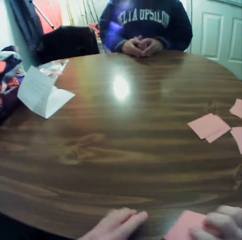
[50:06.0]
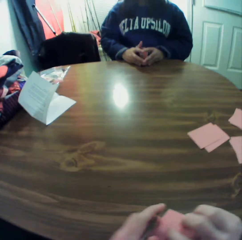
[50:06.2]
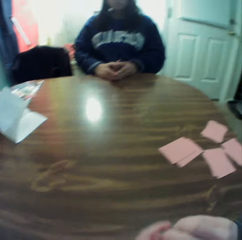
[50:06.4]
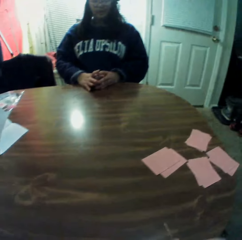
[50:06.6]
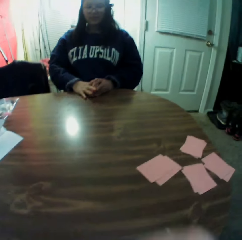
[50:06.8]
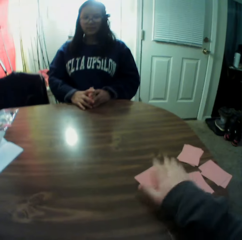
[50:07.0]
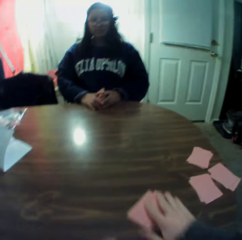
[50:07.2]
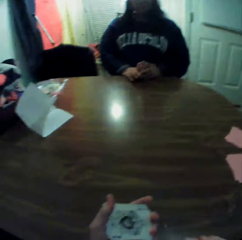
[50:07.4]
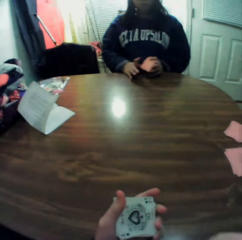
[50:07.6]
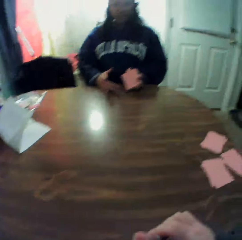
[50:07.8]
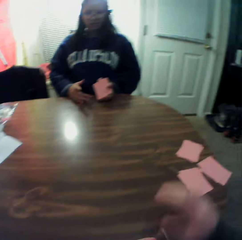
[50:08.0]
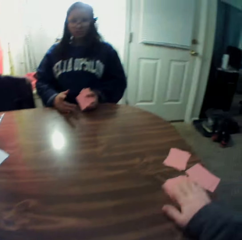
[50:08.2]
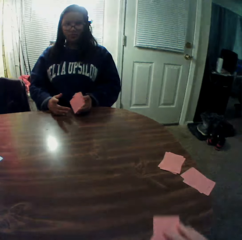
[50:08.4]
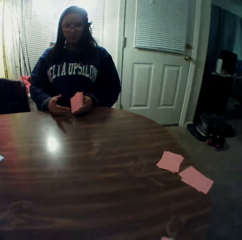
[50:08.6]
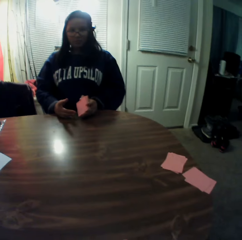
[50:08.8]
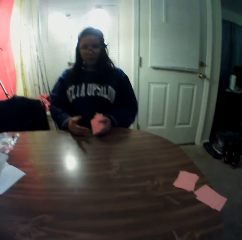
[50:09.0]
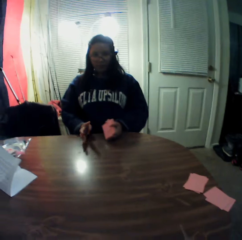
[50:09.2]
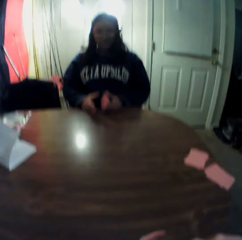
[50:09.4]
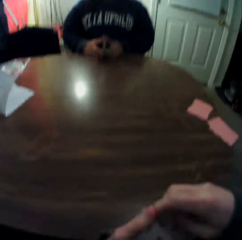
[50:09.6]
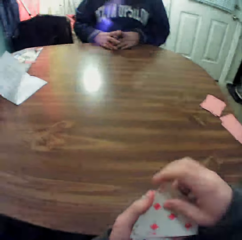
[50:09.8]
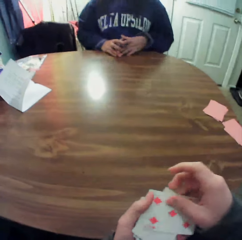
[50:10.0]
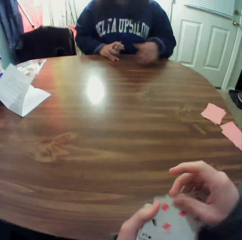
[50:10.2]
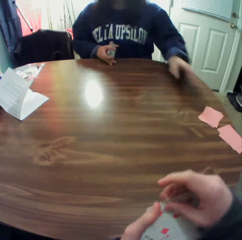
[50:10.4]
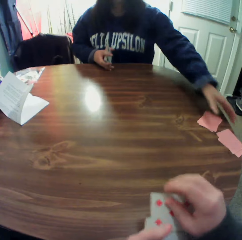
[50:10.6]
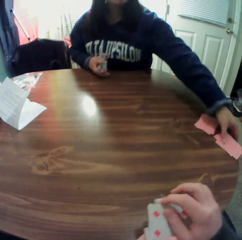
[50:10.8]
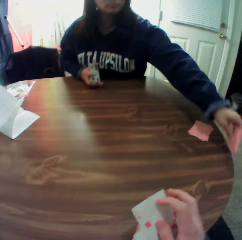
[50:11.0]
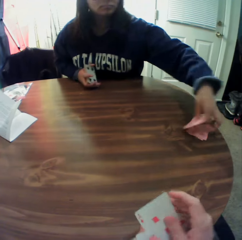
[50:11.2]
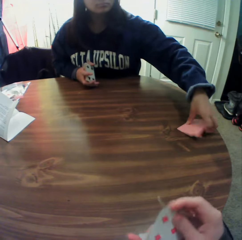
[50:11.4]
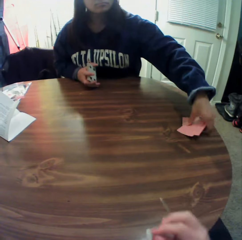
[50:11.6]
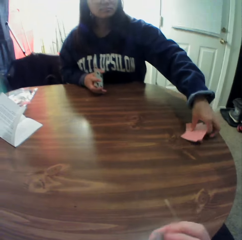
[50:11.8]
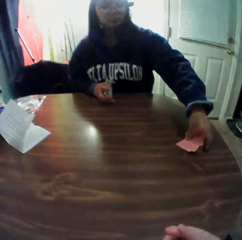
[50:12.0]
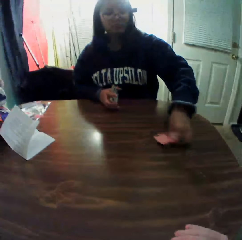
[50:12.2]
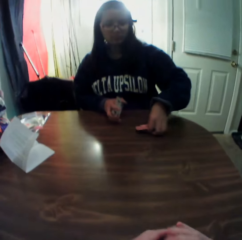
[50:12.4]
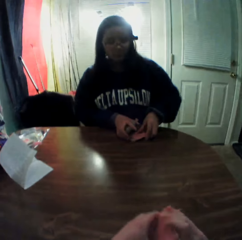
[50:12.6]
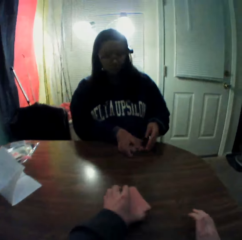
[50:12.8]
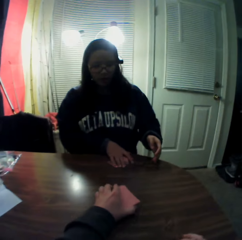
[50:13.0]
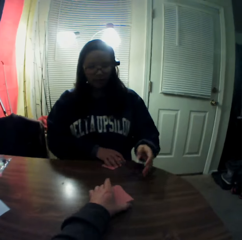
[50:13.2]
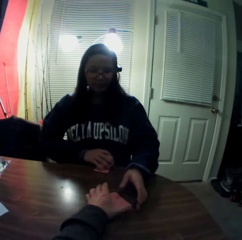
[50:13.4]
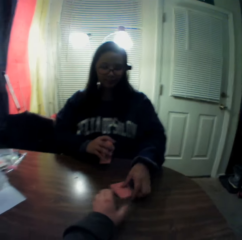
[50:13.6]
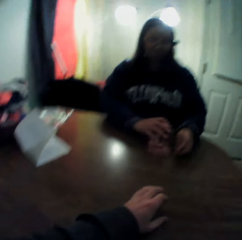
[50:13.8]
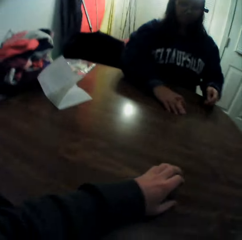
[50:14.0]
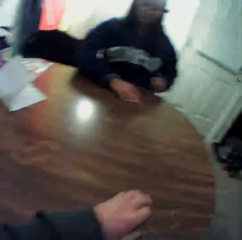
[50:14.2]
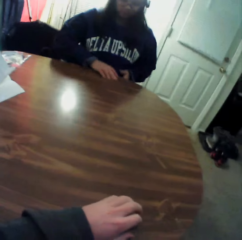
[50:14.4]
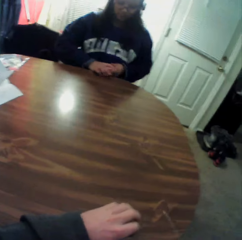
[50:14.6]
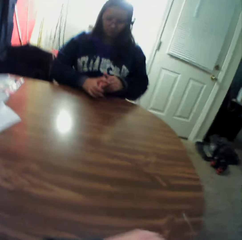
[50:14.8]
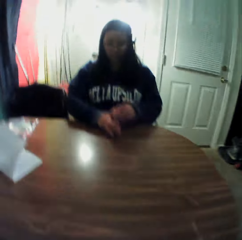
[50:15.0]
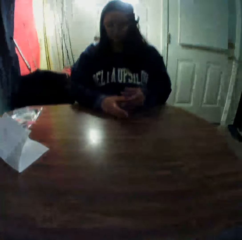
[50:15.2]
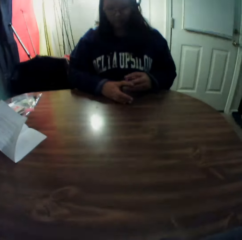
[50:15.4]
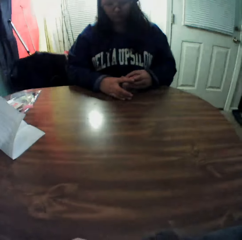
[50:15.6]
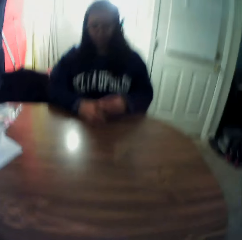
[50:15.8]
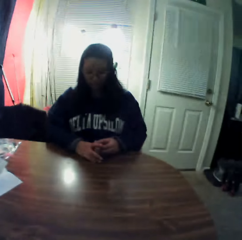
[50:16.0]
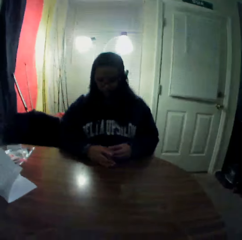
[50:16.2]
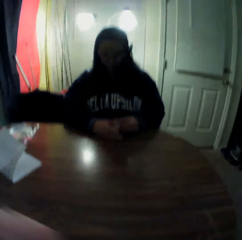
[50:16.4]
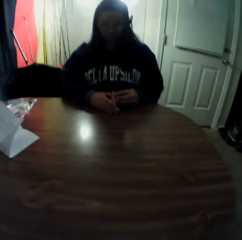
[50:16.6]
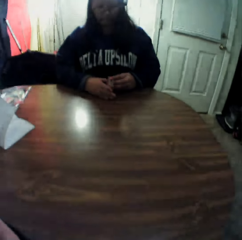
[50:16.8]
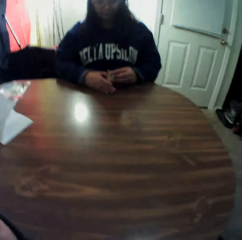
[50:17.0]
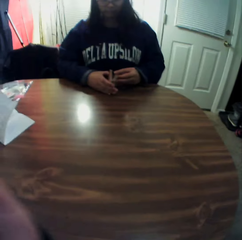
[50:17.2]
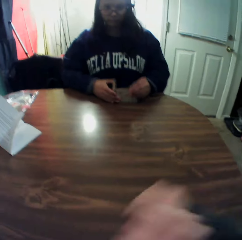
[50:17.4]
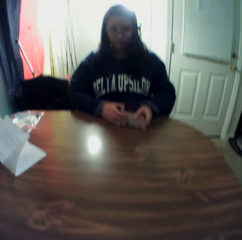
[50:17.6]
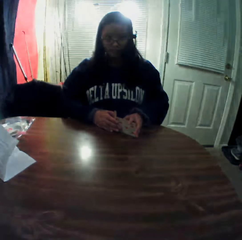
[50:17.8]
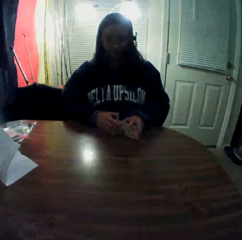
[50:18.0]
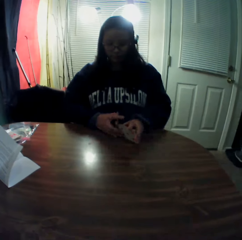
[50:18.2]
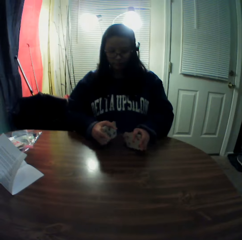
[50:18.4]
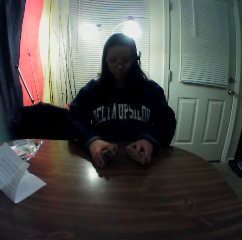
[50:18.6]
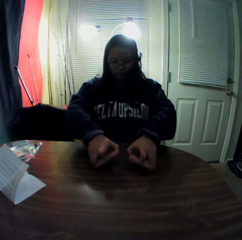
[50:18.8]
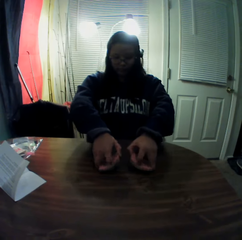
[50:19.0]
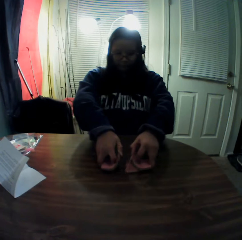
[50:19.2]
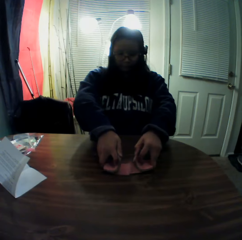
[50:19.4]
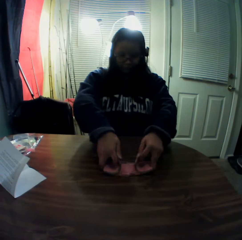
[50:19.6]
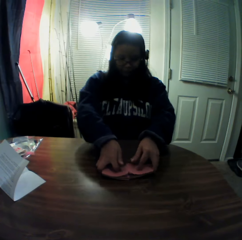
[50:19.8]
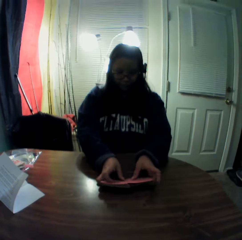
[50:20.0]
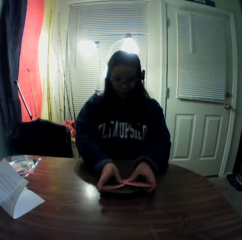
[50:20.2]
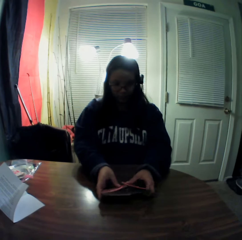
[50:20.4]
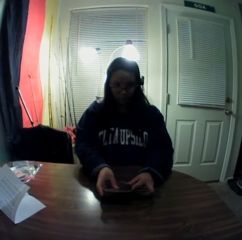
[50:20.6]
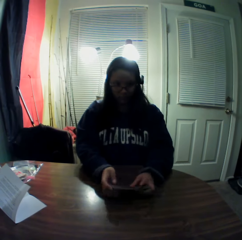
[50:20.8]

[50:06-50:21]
The camera wearer joins the stack of cards together. He packs the stack of cards on the table with his right hand. He passes the stack of cards to his left hand. He packs the stack of cards on the table with his right hand. He passes the stack of cards to his left hand. A woman picks the cards on the table. The woman packs a stack of cards on the table with her left hand. She does it again. The woman passes the card to her right hand. The camera wearer places the cards onto the table. The woman picks the cards. The woman packs the stack of cards on the table with her left hand. The woman packs the stack of cards on the table with her right hand. The woman shuffles the cards on the table.

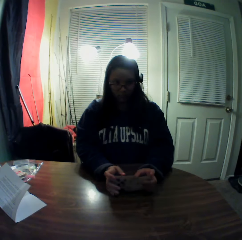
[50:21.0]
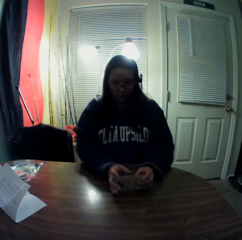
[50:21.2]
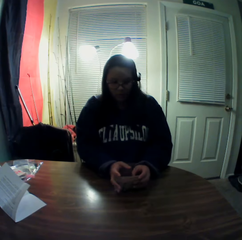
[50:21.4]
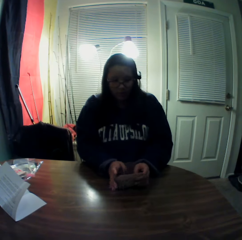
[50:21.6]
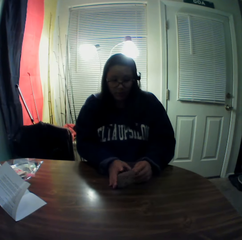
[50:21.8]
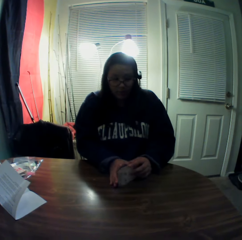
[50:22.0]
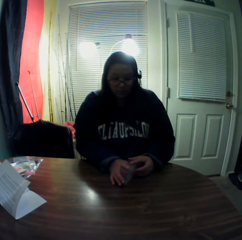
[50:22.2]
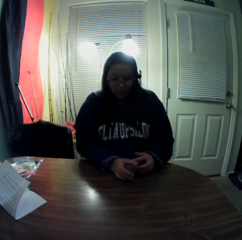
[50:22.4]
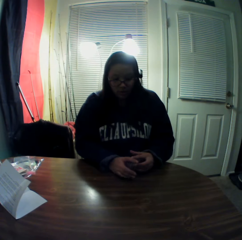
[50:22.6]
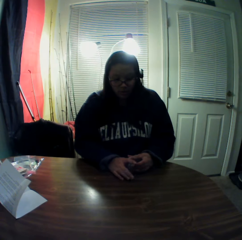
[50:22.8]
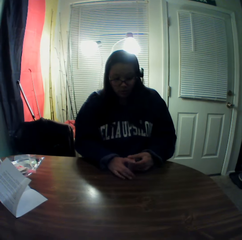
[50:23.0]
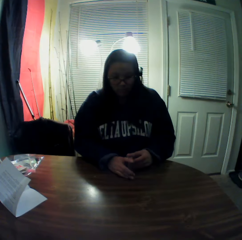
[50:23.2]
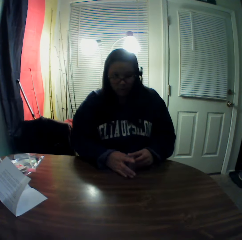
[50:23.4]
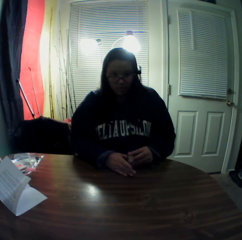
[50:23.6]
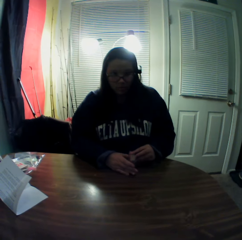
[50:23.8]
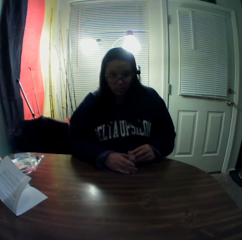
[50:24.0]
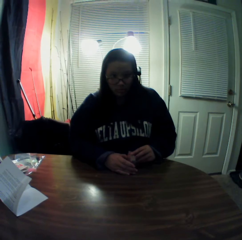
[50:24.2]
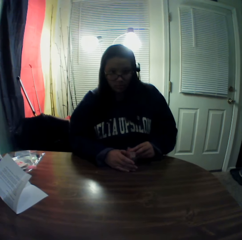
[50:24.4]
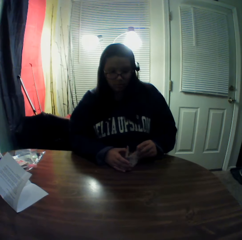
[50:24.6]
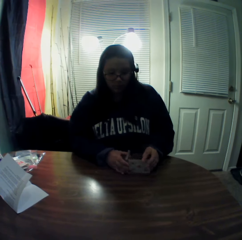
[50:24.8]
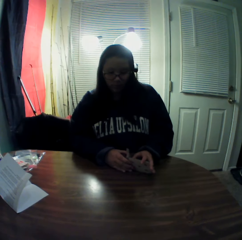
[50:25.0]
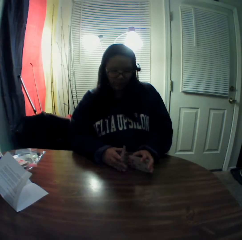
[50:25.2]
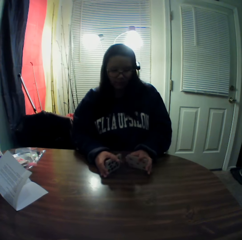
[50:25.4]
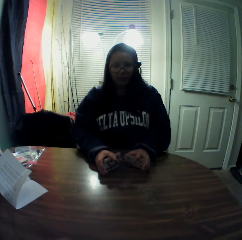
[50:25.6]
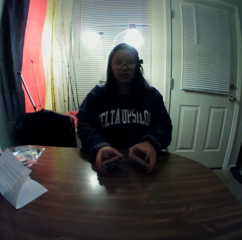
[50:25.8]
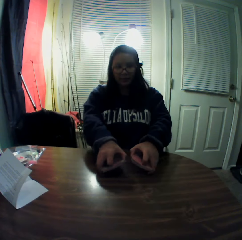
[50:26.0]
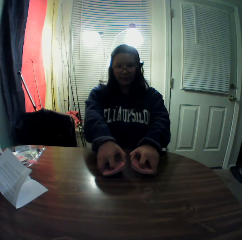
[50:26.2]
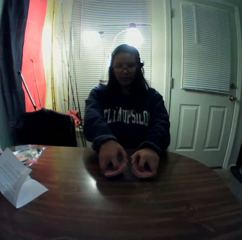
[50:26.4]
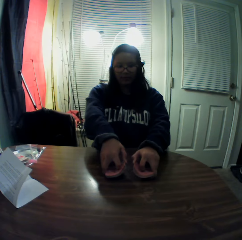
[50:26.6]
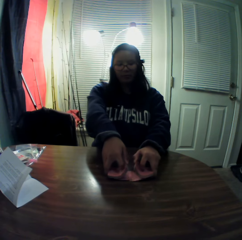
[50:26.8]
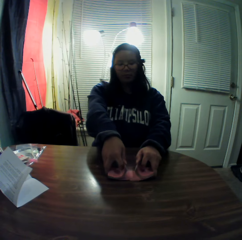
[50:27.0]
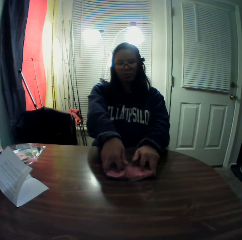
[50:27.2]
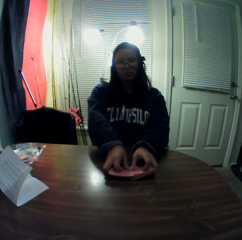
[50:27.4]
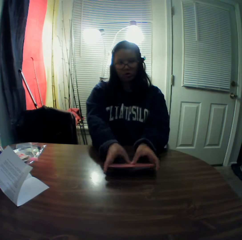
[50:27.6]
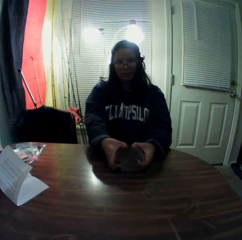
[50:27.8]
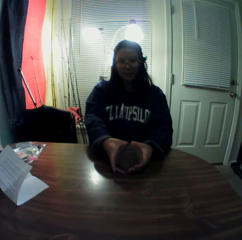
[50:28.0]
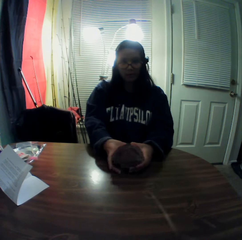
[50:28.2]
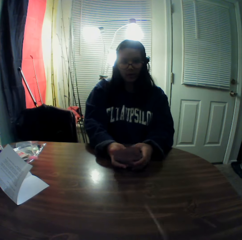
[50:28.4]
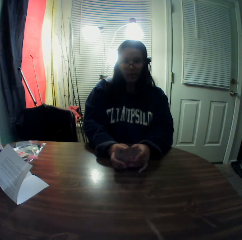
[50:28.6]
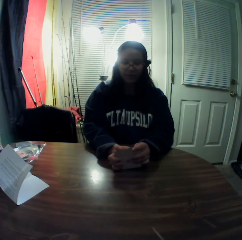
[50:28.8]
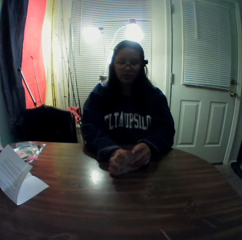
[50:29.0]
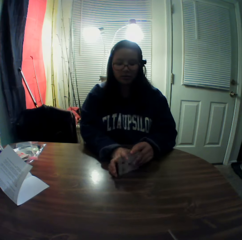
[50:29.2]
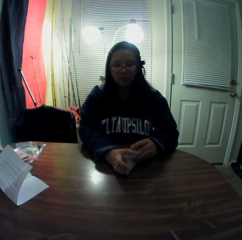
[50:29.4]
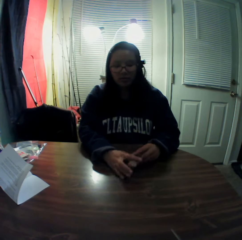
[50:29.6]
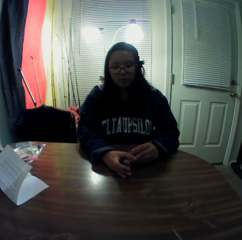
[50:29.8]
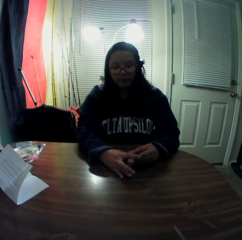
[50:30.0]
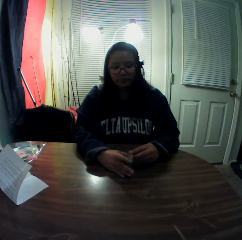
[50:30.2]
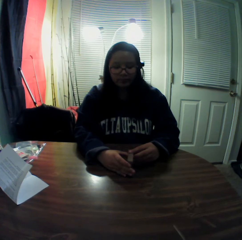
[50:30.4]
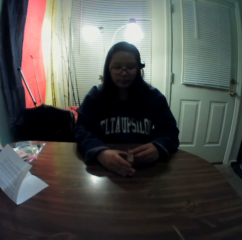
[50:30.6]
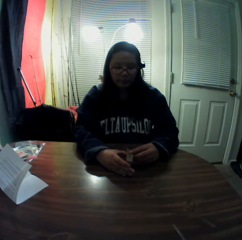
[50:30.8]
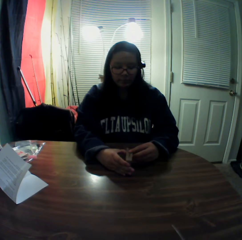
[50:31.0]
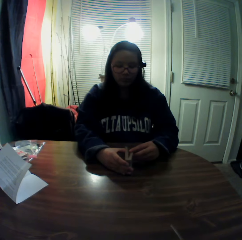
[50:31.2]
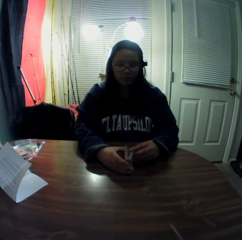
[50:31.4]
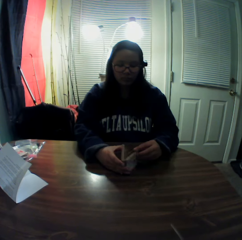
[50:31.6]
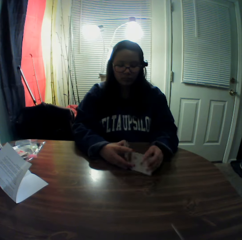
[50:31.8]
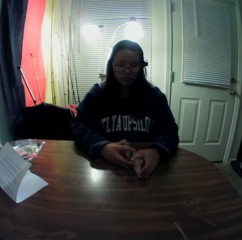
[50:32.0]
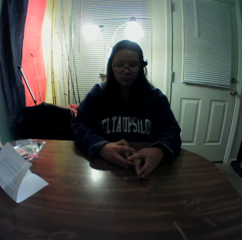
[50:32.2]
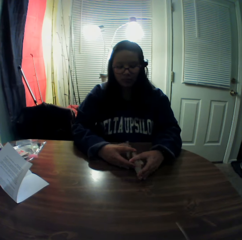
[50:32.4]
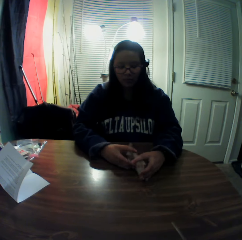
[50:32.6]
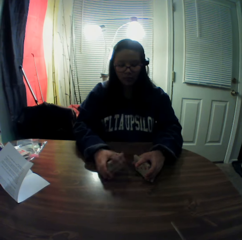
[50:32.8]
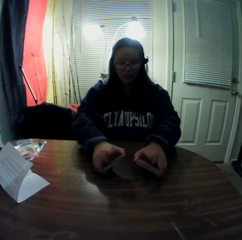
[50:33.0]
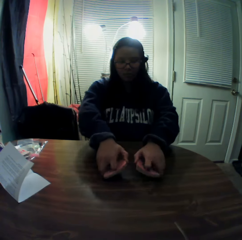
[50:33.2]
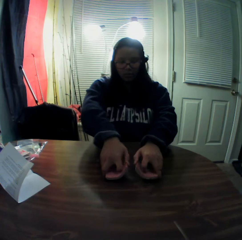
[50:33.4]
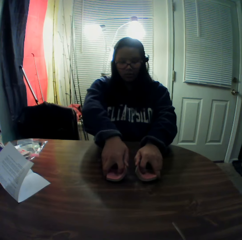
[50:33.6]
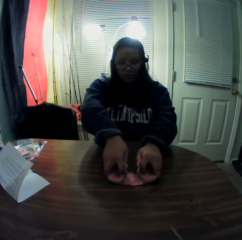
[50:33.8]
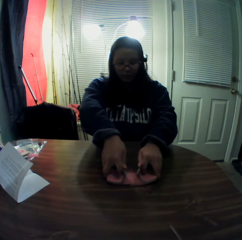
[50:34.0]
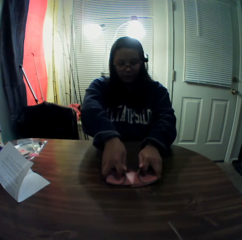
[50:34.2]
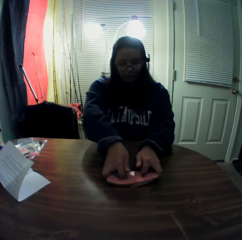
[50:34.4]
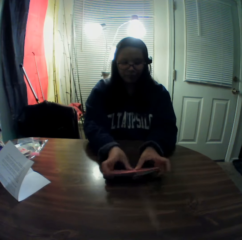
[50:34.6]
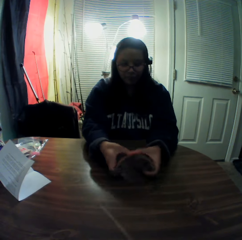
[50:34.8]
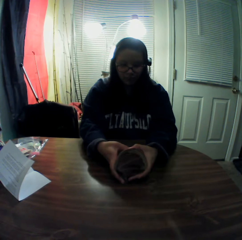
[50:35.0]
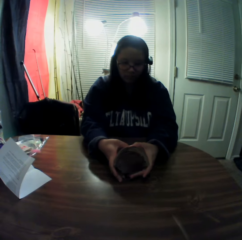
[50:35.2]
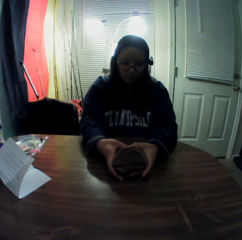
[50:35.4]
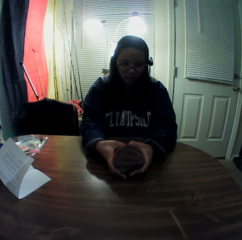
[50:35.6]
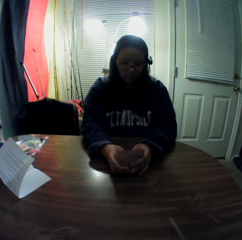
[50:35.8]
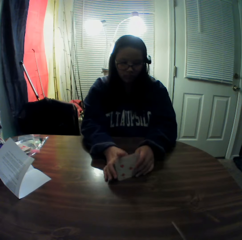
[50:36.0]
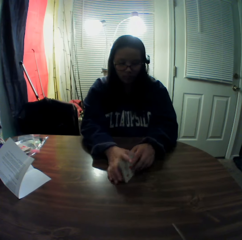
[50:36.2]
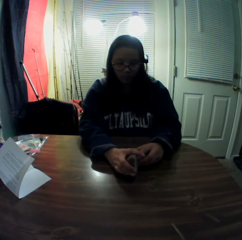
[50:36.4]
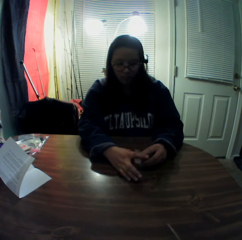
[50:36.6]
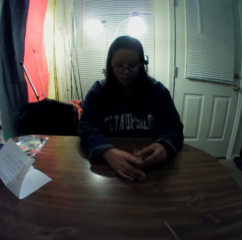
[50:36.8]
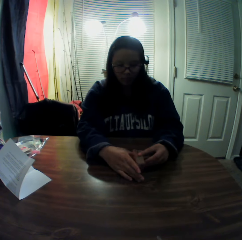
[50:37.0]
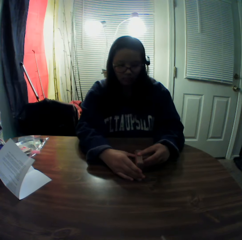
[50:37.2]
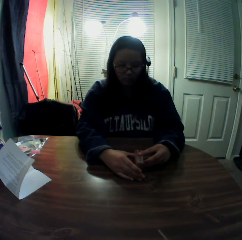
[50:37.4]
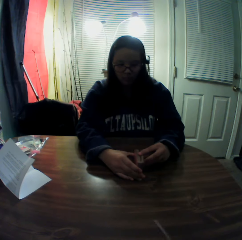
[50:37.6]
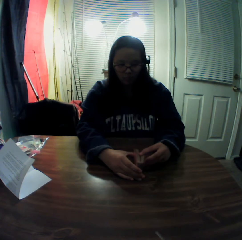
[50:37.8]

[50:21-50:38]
The camera wearer speaks to a woman. The woman responds to the camera wearer. The woman shuffles the cards.
